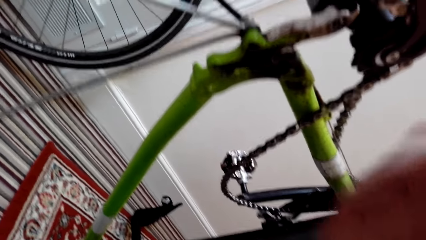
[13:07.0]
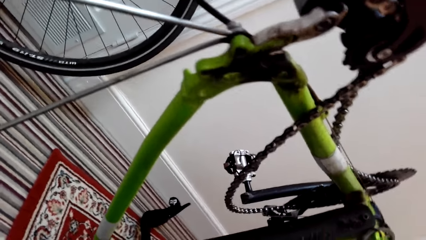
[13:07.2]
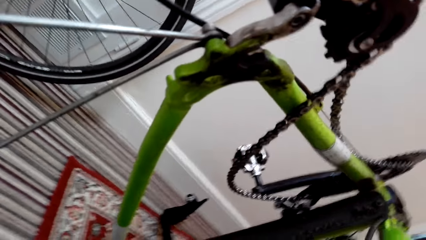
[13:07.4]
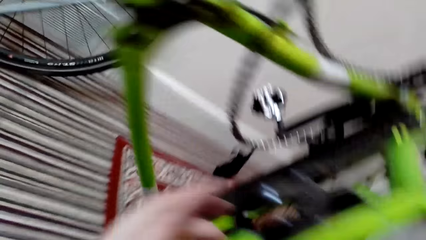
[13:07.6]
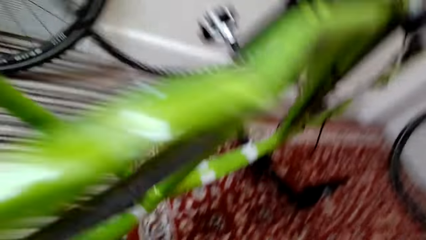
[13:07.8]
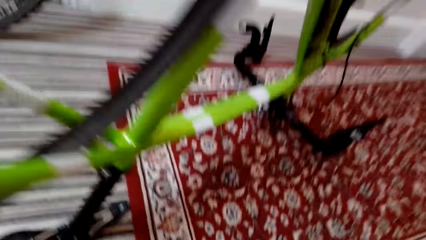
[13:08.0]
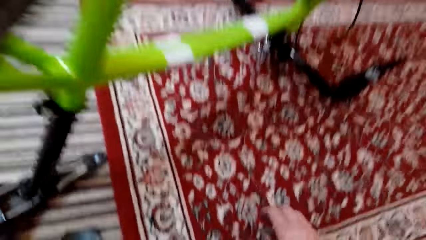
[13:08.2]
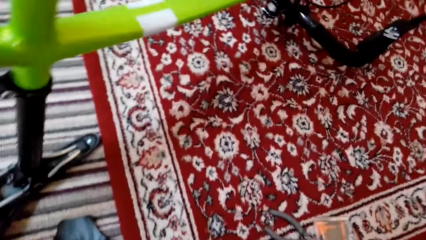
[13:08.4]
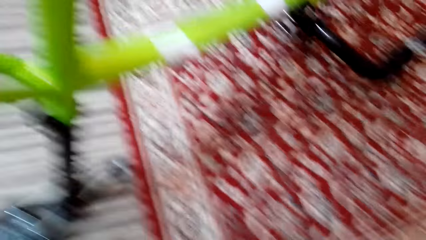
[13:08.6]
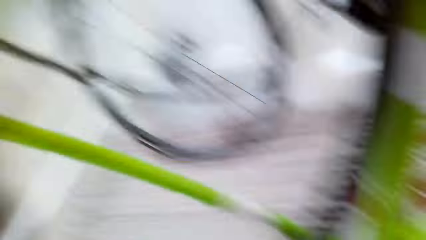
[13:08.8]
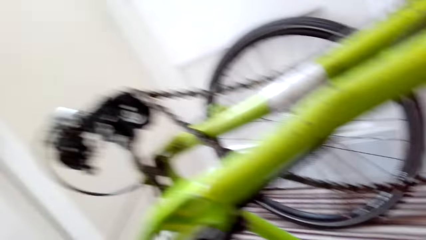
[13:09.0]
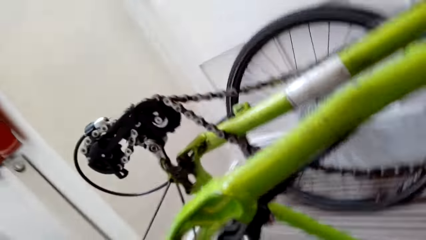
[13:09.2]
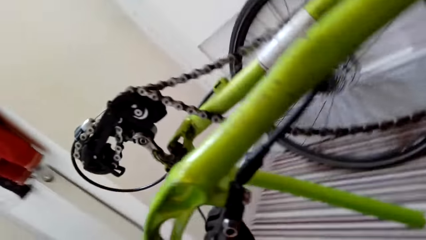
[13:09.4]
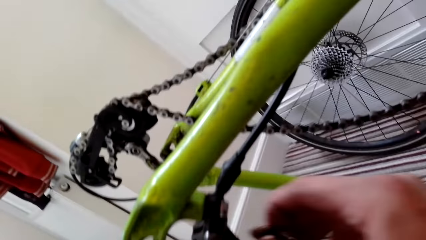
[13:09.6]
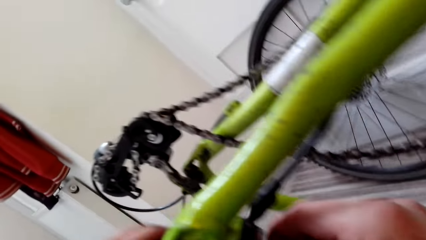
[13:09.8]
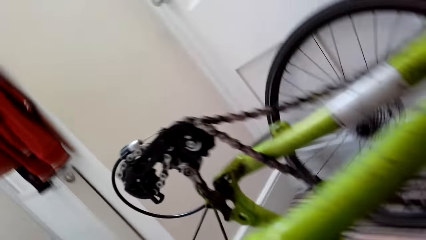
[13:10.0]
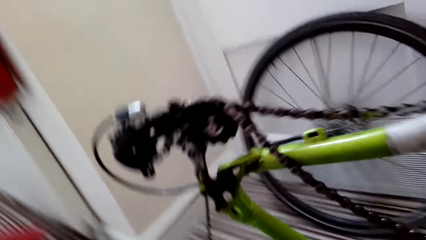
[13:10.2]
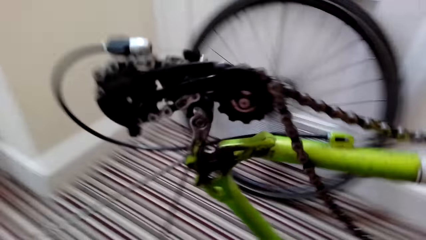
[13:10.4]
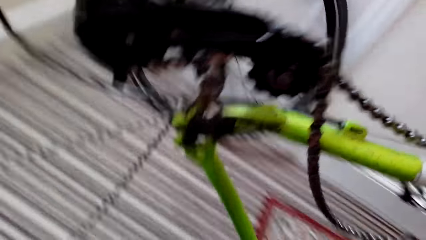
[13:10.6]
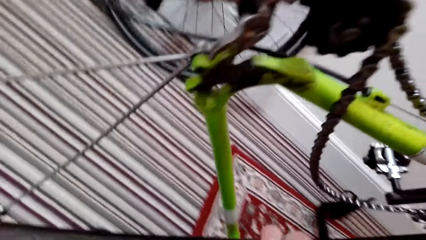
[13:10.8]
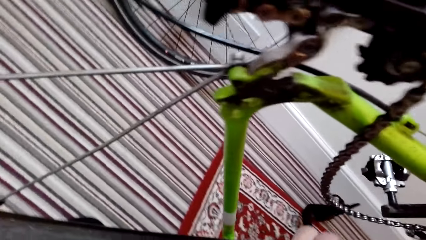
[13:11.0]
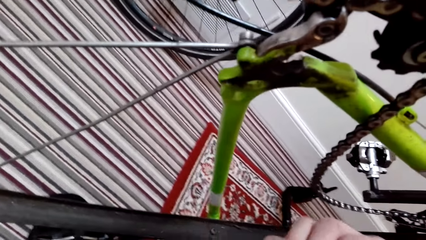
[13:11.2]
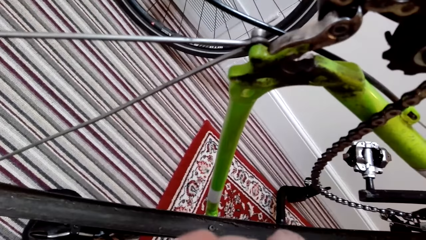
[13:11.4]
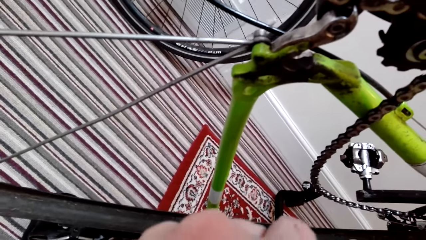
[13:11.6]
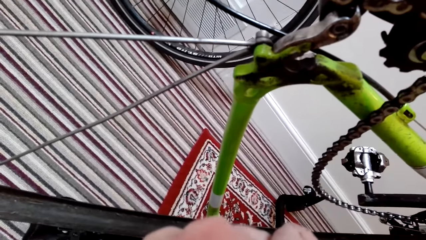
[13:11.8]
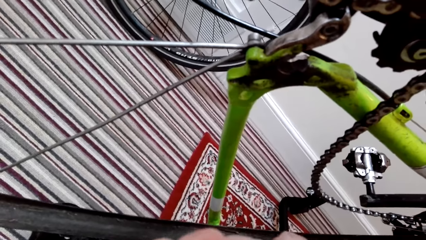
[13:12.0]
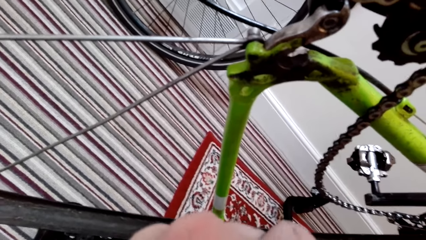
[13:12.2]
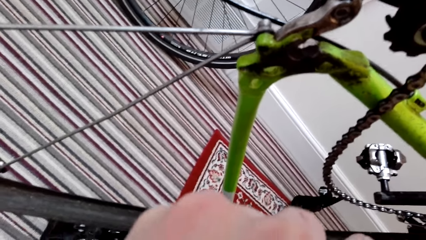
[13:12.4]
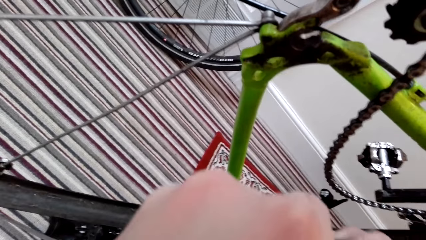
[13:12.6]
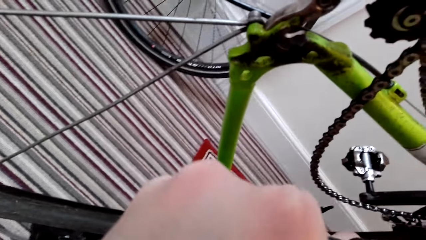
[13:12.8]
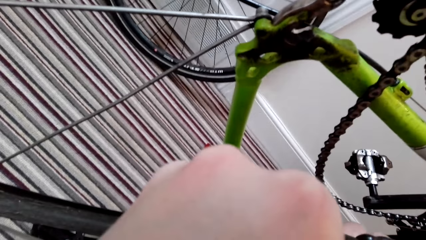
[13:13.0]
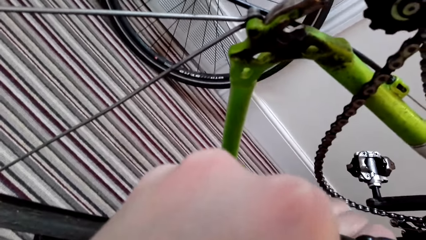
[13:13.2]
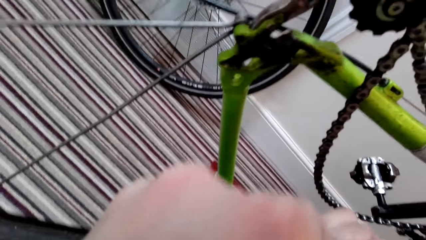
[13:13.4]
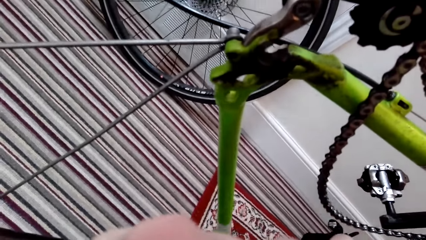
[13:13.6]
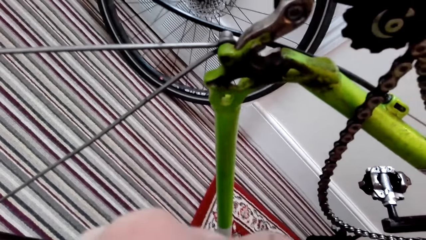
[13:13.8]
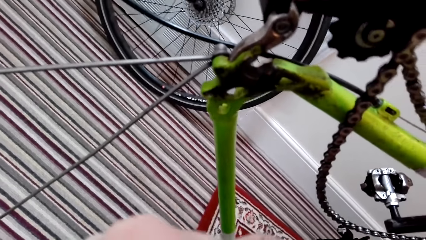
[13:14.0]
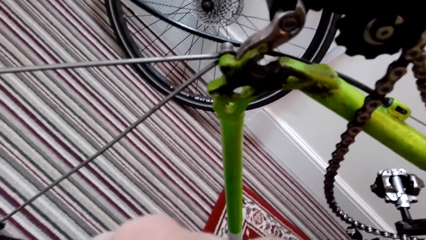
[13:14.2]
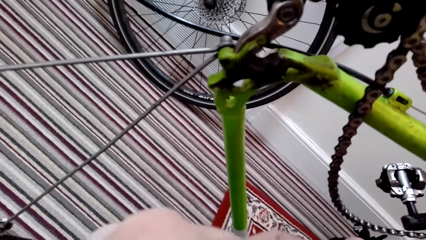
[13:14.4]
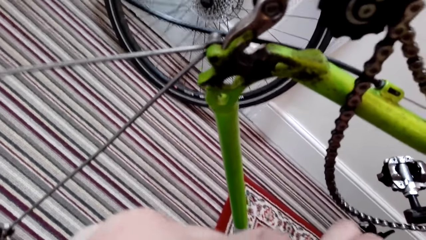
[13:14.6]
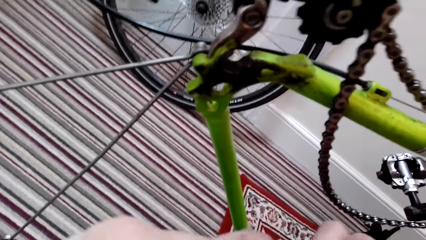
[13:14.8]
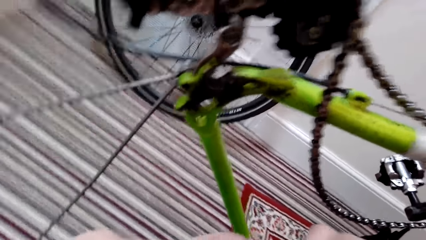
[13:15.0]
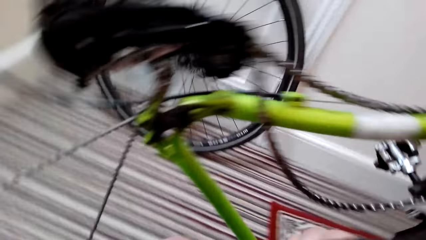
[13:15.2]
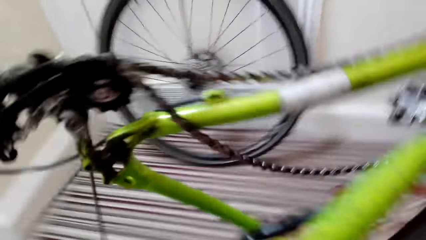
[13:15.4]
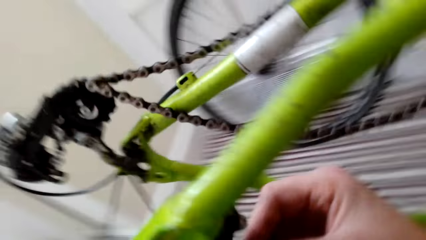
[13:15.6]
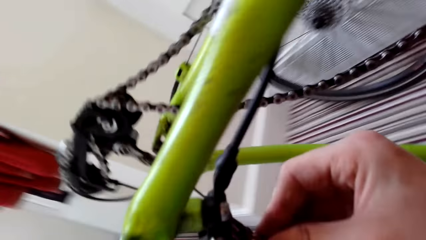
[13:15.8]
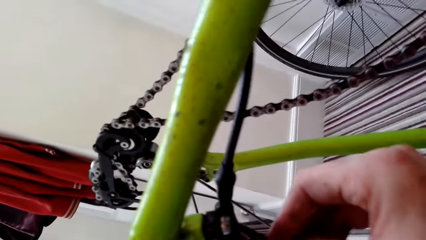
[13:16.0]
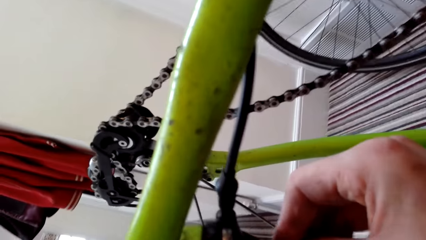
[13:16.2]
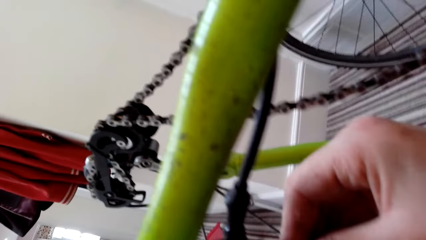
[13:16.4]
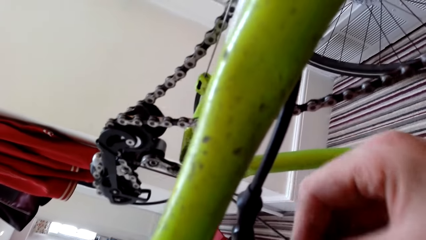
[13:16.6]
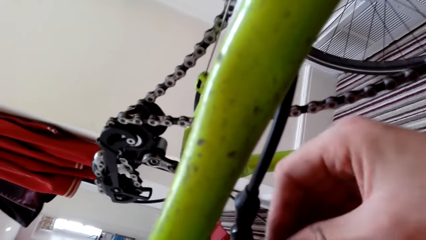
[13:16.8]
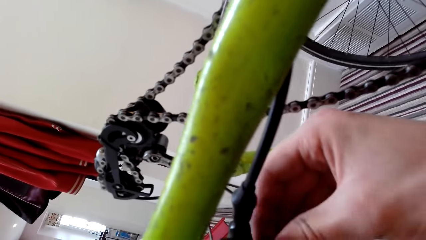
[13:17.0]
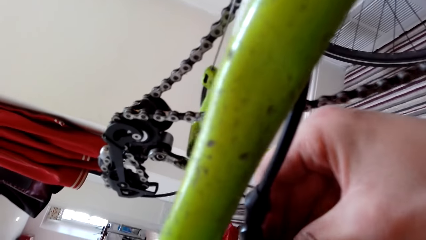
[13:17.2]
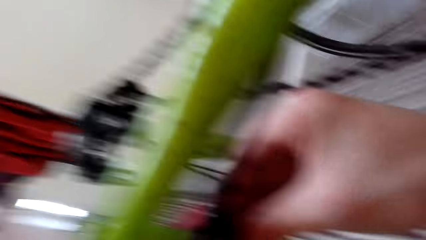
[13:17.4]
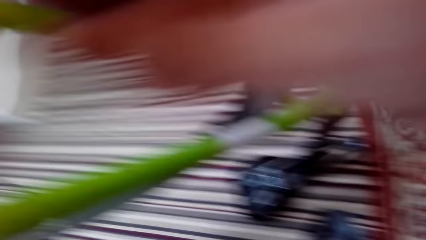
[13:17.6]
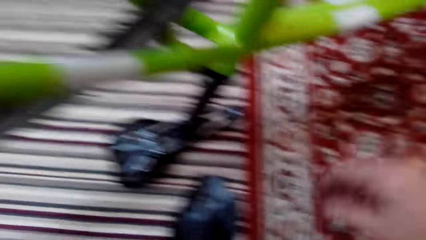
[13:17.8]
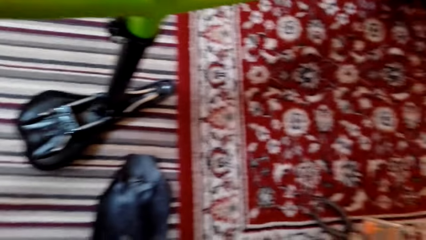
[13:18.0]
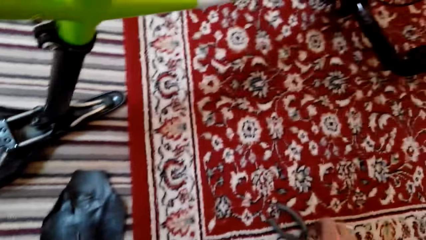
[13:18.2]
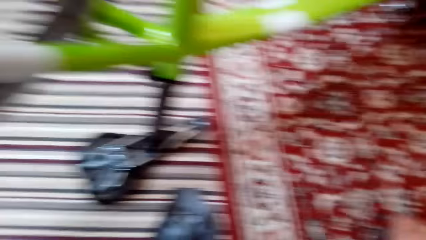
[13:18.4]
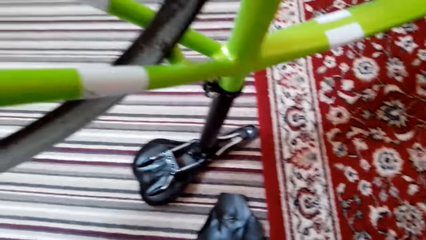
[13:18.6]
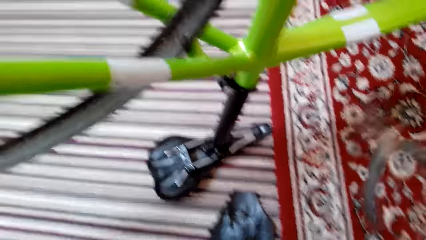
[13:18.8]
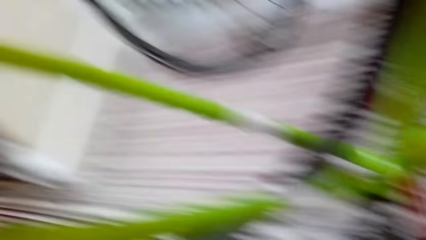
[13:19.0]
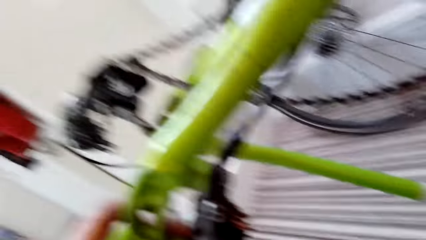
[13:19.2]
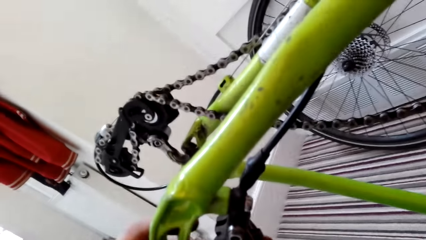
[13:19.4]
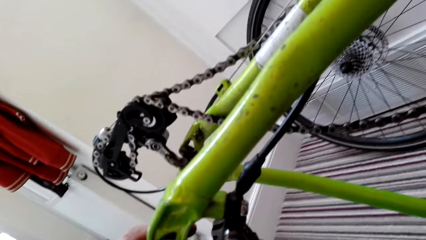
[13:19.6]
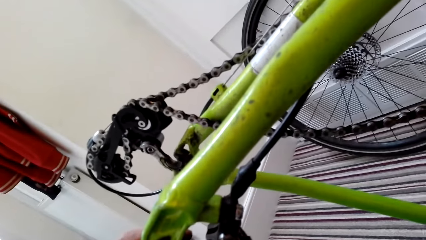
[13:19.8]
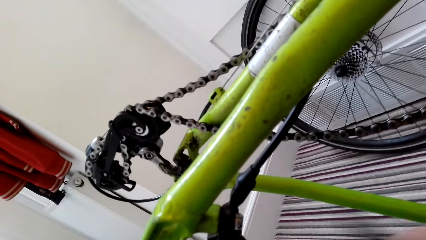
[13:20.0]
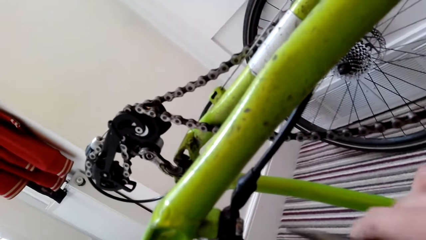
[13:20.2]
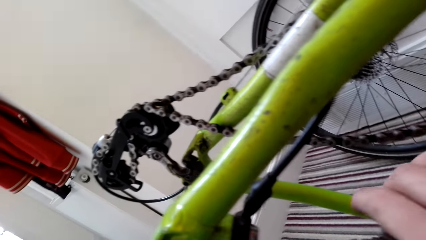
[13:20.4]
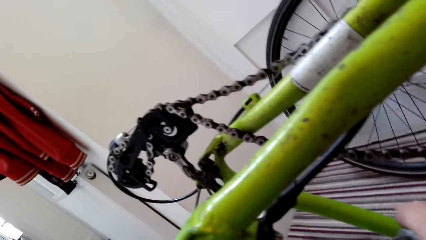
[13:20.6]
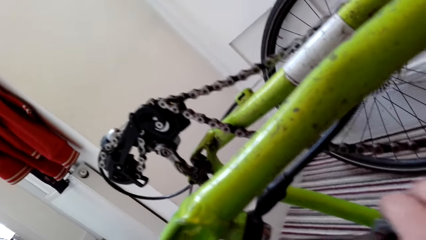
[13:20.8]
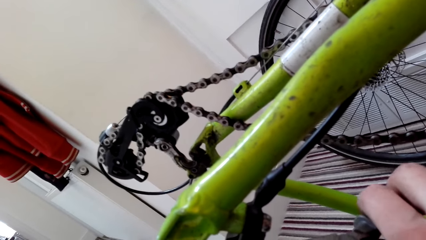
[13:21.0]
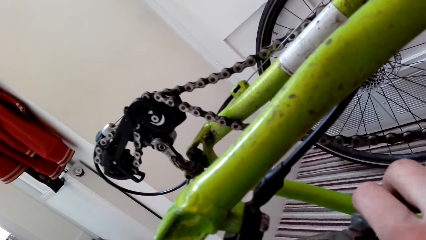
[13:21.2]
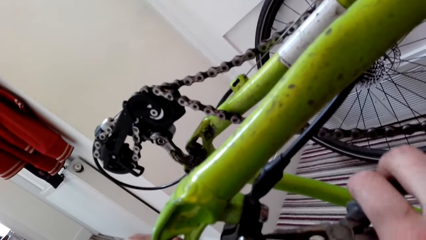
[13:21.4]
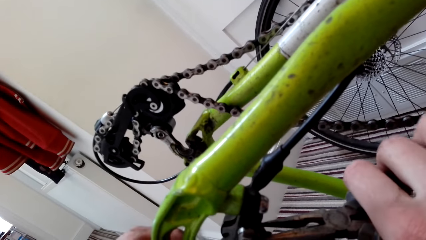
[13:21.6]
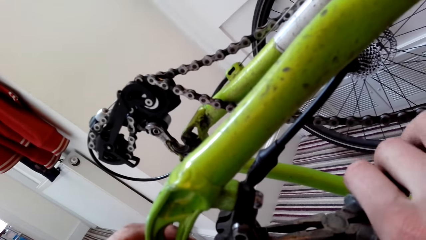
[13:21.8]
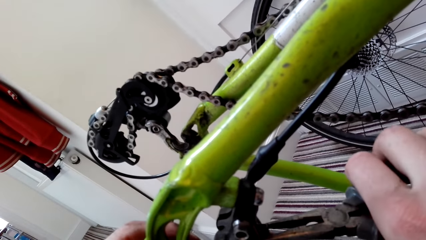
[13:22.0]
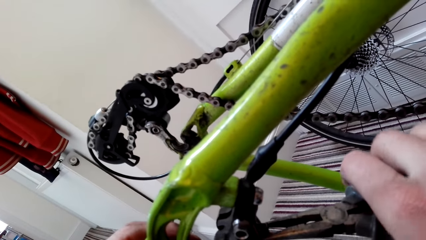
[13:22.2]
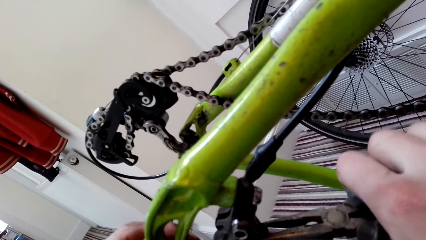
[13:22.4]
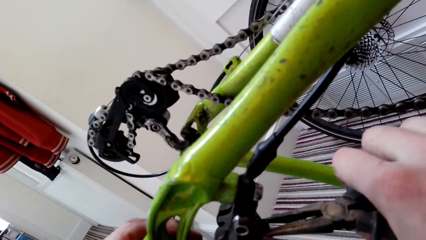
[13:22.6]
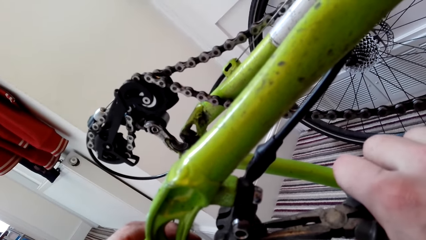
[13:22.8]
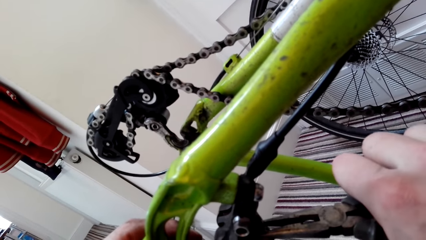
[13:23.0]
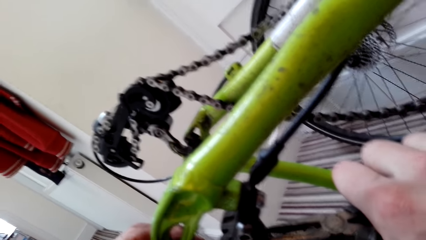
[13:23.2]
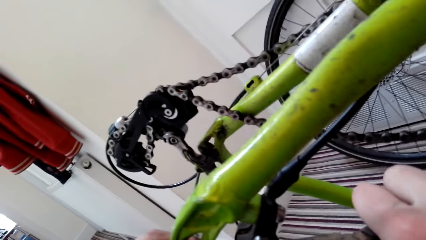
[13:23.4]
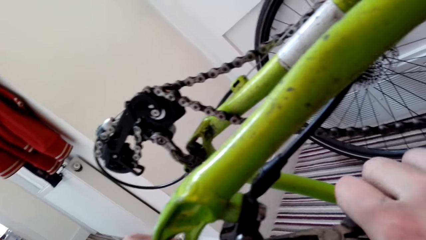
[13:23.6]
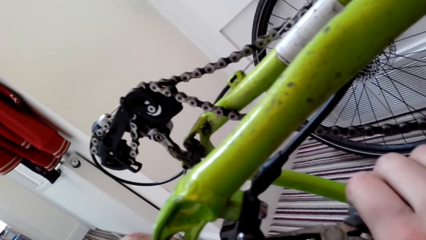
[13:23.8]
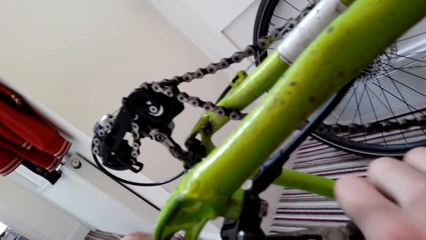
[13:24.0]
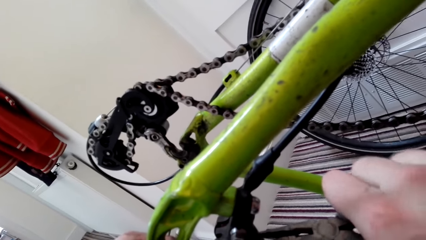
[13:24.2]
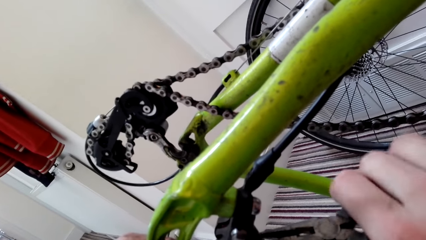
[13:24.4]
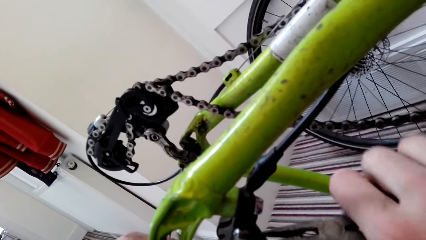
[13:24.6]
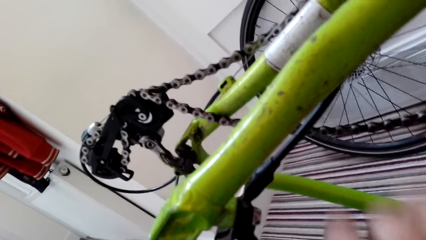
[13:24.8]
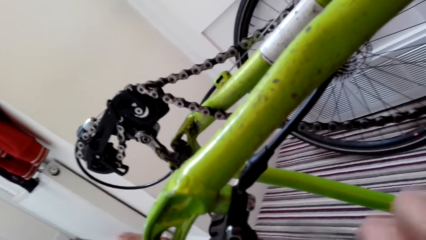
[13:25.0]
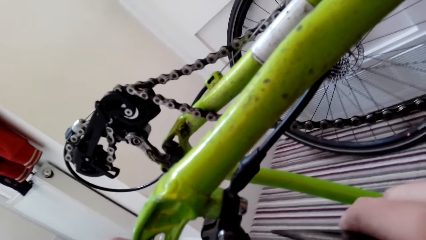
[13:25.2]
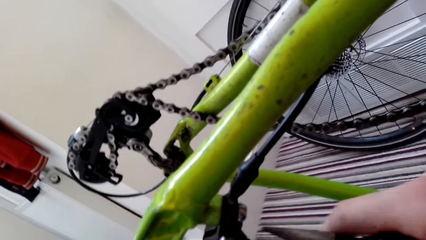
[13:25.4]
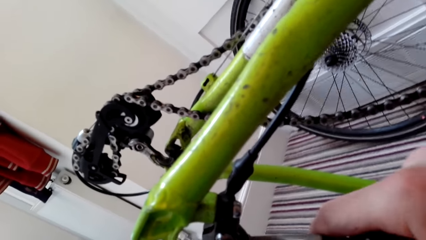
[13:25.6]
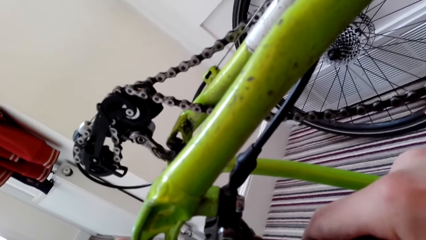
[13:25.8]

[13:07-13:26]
The camera wearer looks around. They fix the bike. They fix something. They reach for the pliers. They look around. They fix the bike with the pliers. They hold something on the bicycle.
